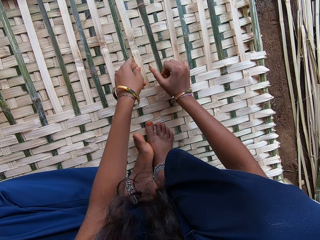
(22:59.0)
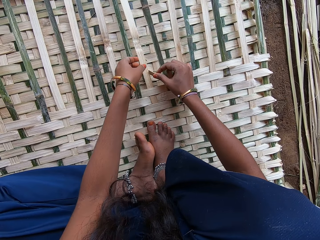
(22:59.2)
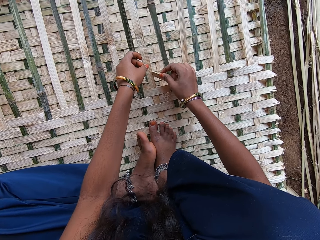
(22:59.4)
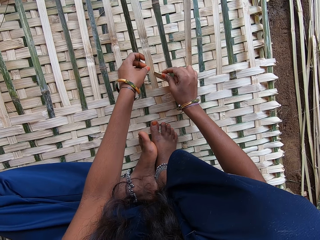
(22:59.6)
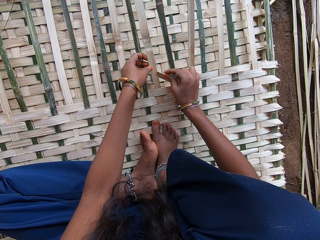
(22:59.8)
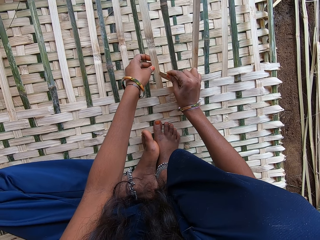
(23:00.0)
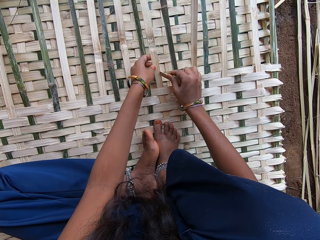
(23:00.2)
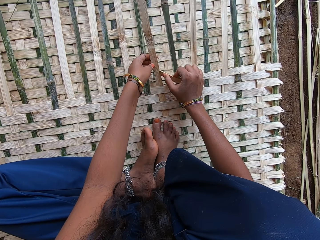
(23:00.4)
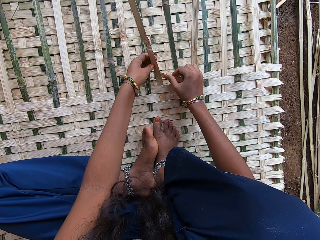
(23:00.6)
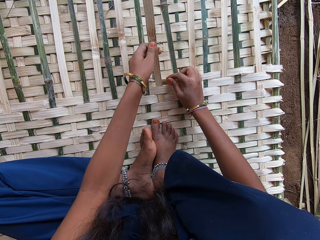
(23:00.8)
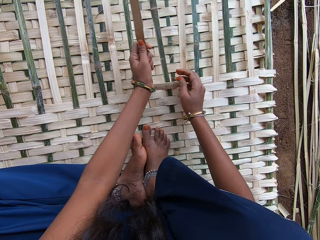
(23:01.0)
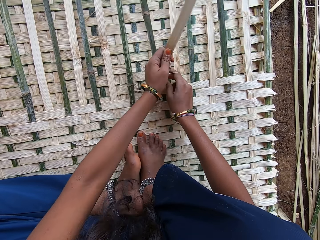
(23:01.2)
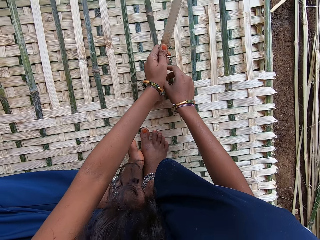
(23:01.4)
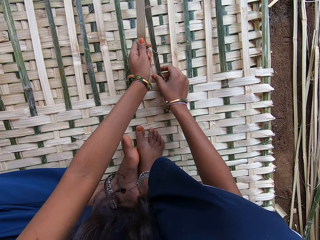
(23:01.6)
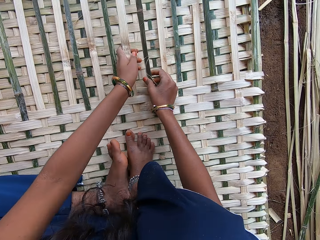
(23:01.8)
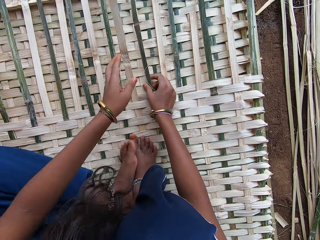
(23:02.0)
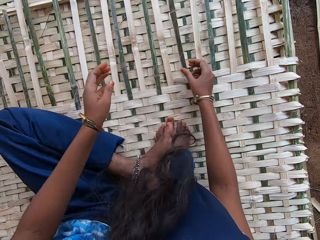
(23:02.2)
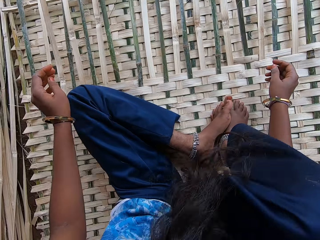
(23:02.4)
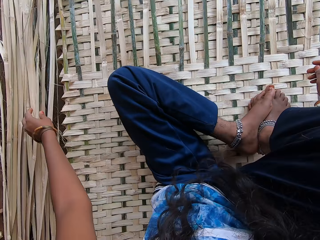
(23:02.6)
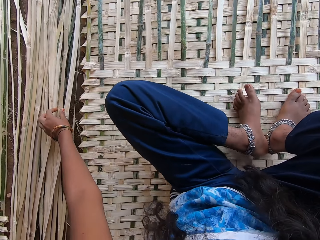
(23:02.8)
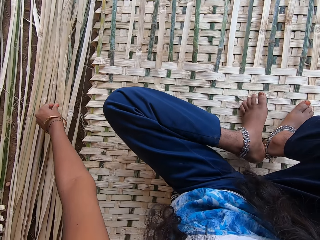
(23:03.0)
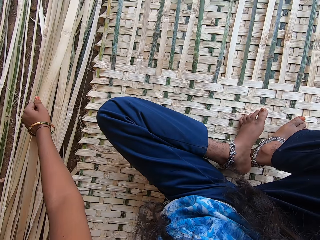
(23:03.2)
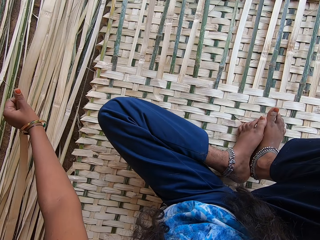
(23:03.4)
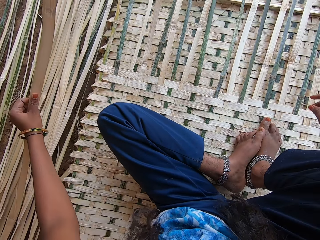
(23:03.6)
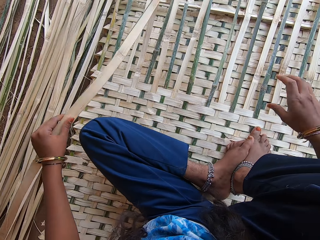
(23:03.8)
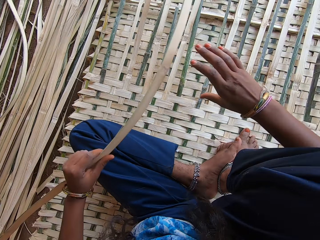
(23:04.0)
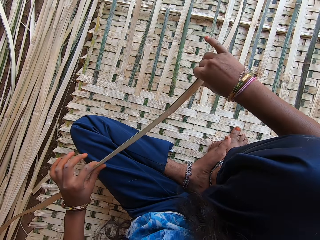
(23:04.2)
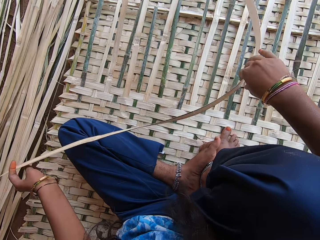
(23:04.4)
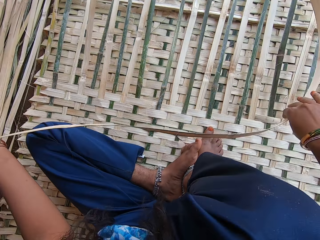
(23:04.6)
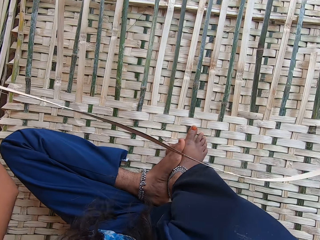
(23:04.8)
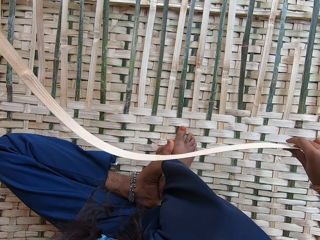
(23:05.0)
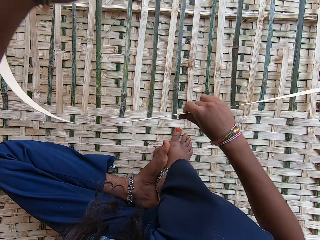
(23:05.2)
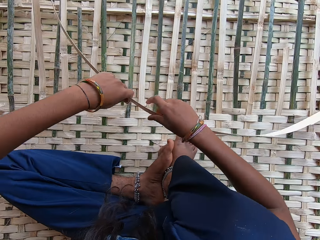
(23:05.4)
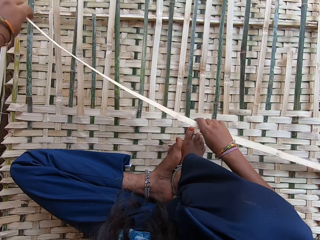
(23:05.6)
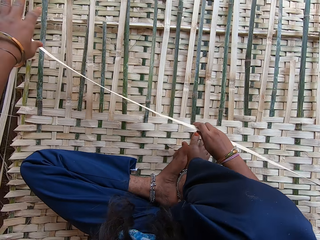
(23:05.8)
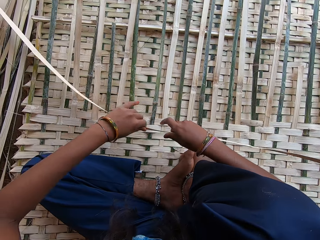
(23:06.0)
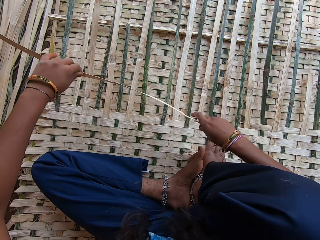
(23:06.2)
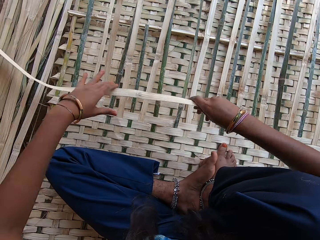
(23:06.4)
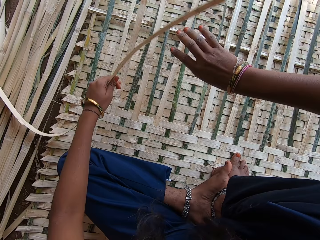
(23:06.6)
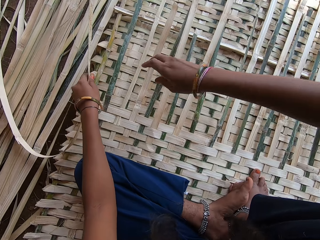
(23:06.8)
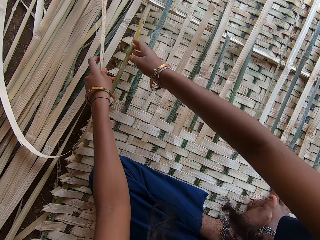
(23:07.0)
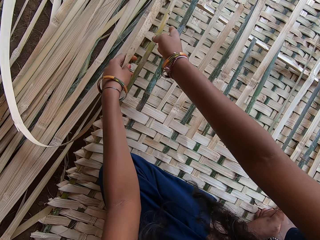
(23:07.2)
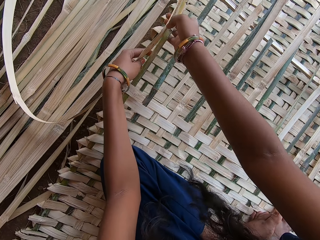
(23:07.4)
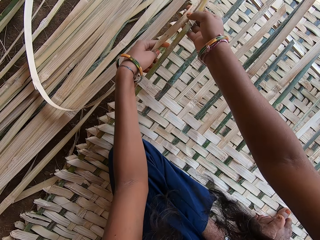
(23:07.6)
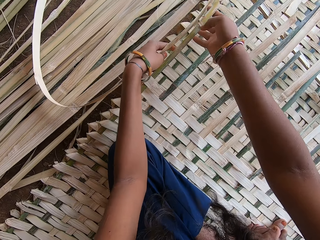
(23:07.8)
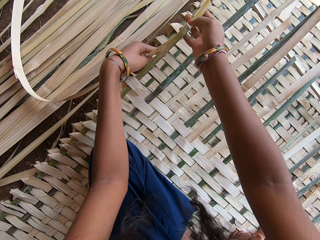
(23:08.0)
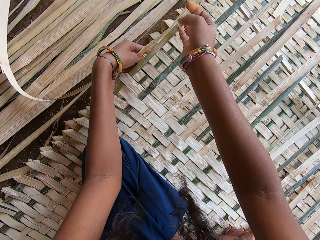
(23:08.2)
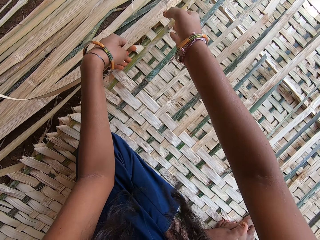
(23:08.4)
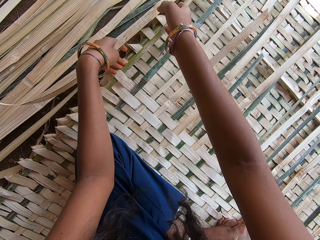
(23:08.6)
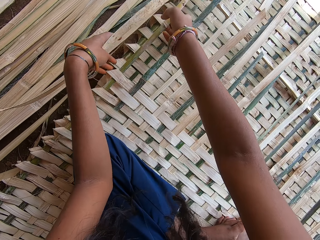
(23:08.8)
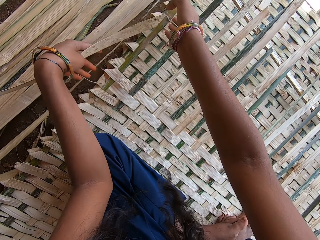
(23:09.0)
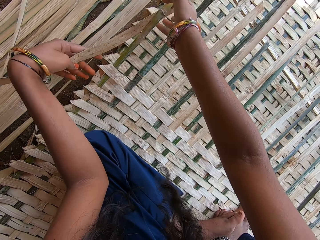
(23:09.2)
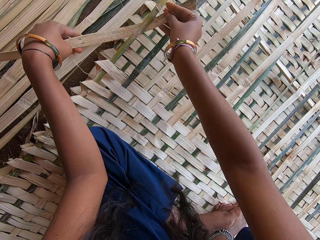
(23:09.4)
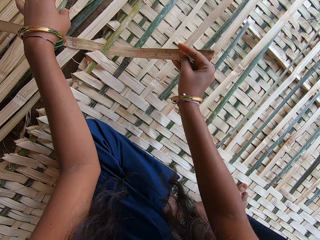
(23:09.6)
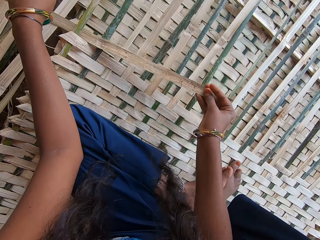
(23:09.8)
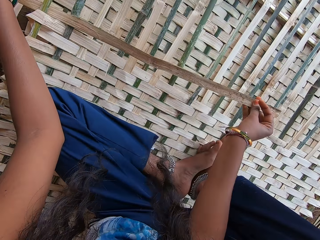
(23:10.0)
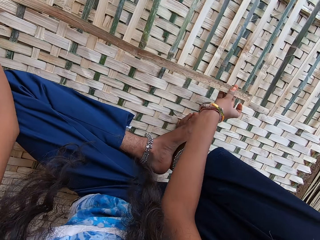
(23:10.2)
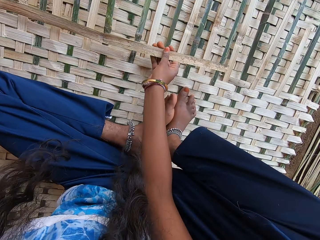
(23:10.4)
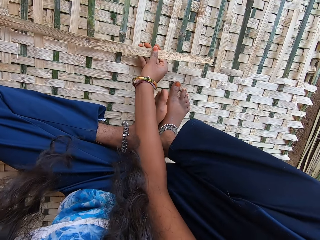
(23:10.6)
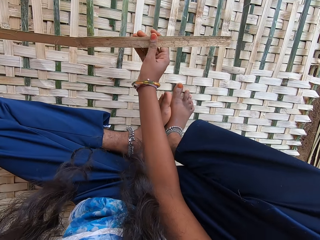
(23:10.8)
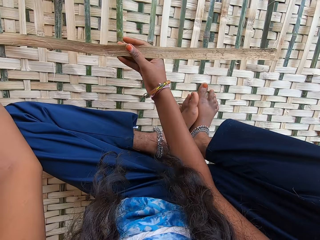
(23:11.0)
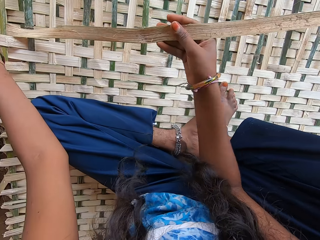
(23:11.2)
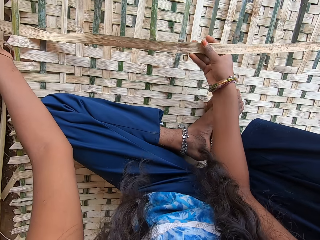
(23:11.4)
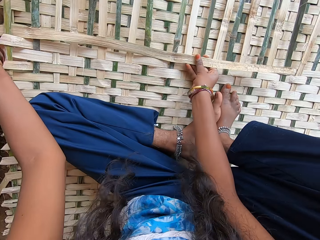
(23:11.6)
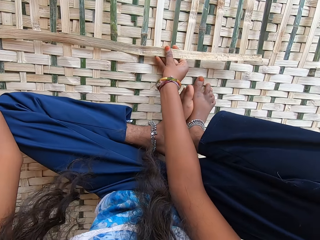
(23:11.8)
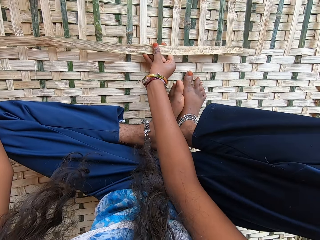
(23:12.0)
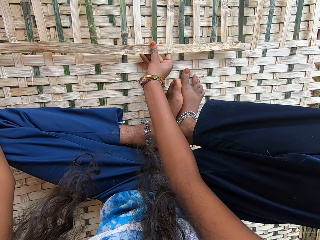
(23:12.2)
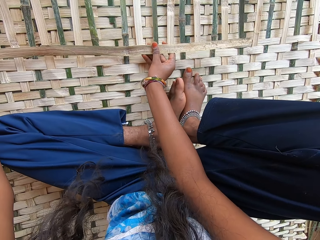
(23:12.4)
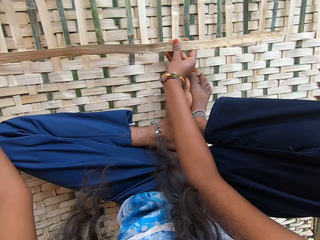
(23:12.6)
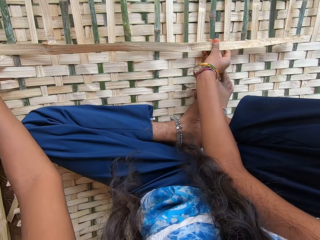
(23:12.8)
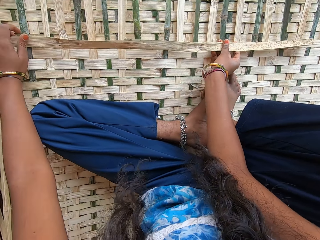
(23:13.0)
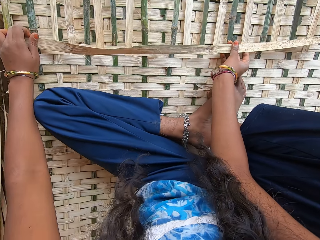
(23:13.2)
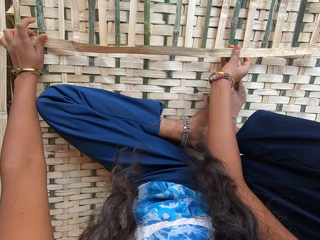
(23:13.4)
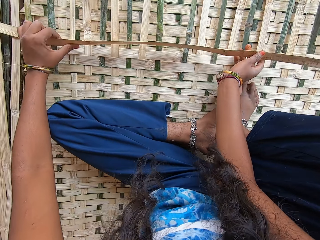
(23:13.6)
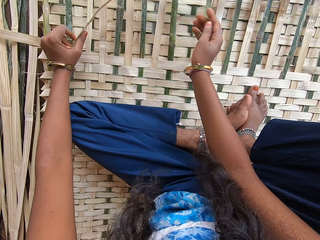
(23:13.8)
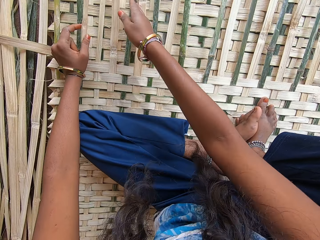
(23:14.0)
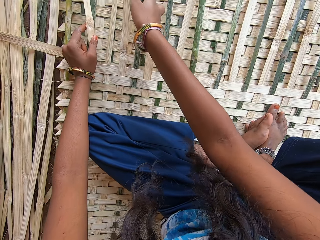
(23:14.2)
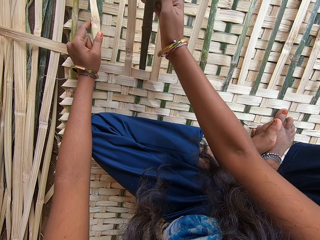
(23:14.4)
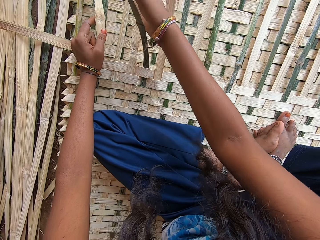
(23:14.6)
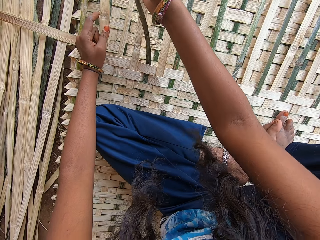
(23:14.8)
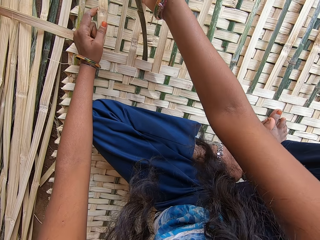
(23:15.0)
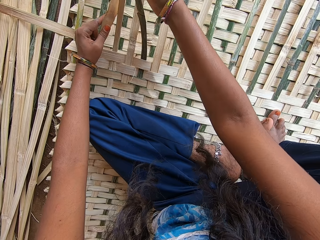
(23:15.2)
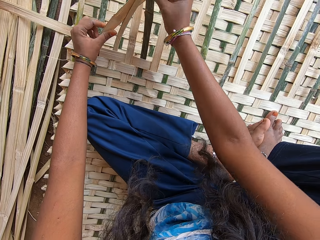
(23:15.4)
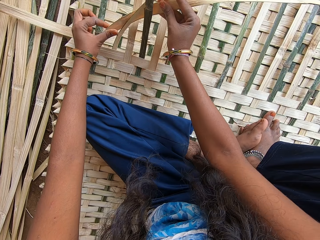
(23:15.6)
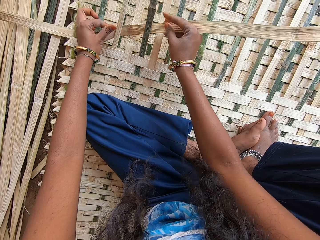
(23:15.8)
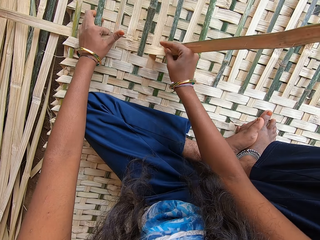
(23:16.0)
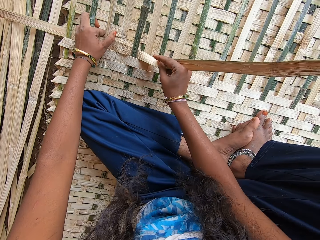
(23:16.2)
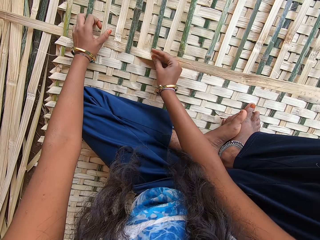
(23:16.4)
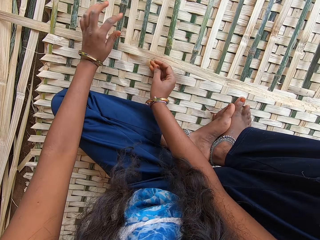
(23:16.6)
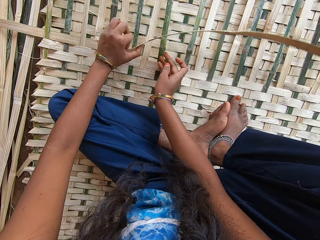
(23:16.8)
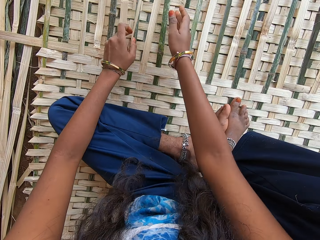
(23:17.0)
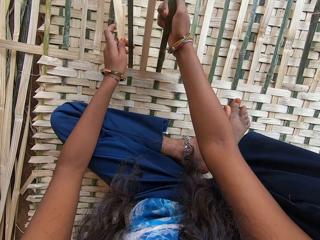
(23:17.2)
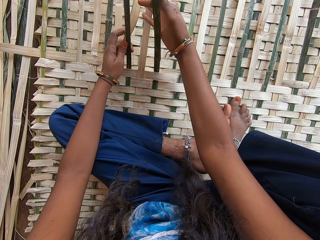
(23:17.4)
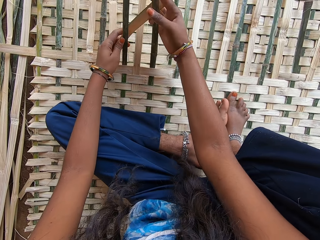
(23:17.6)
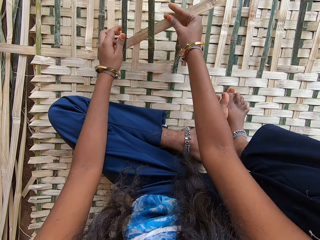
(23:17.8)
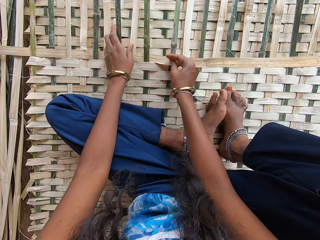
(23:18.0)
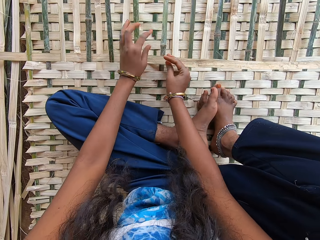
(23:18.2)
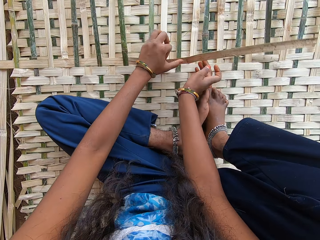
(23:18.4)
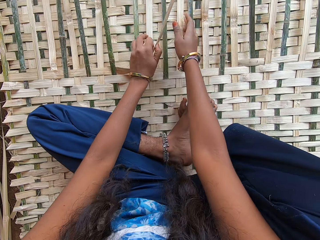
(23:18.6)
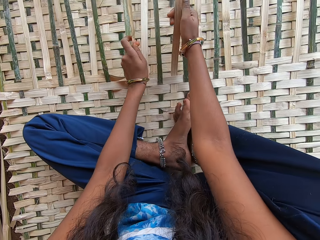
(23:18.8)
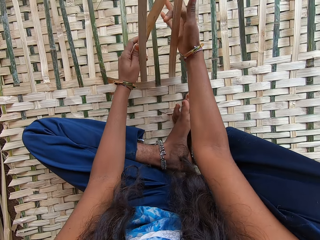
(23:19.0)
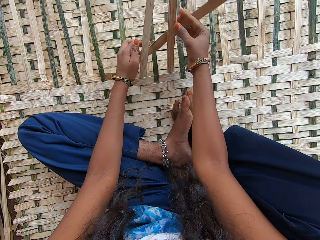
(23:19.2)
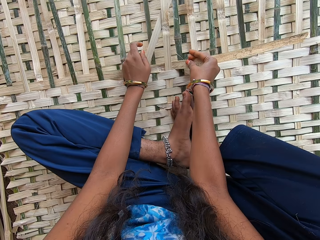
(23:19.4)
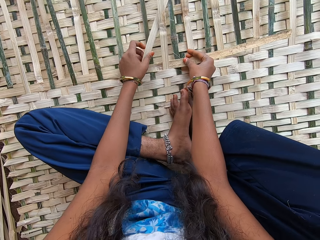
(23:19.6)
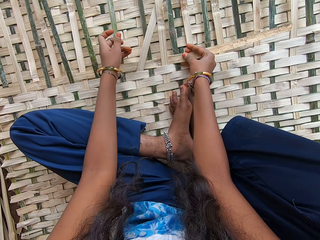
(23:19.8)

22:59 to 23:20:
The camera wearer picks up palm fiber. They fix the palm fiber on the mat. They weave the mat.
